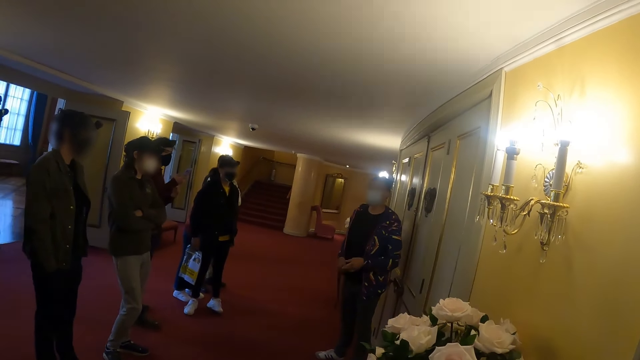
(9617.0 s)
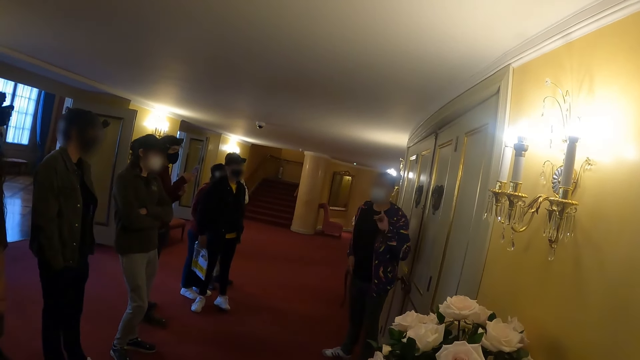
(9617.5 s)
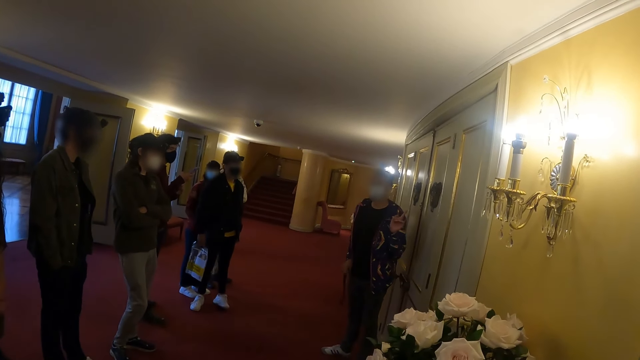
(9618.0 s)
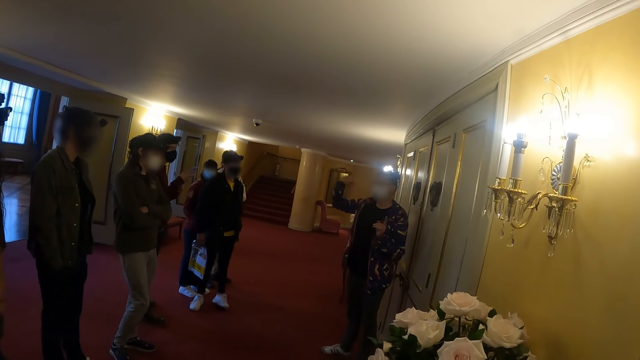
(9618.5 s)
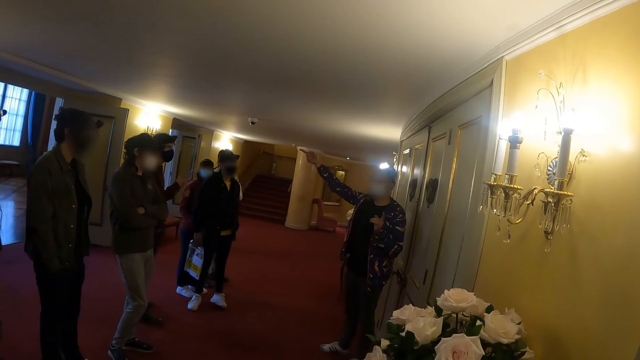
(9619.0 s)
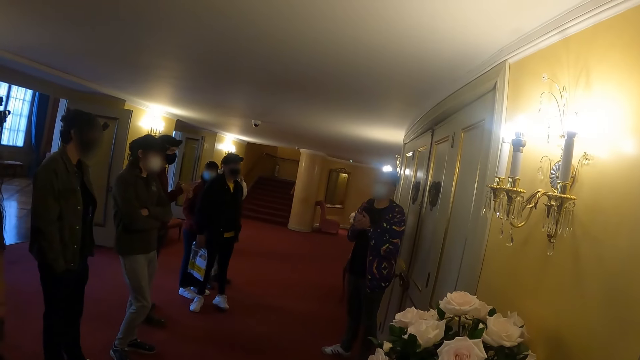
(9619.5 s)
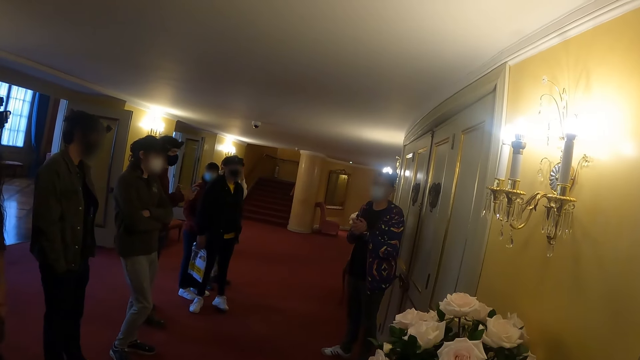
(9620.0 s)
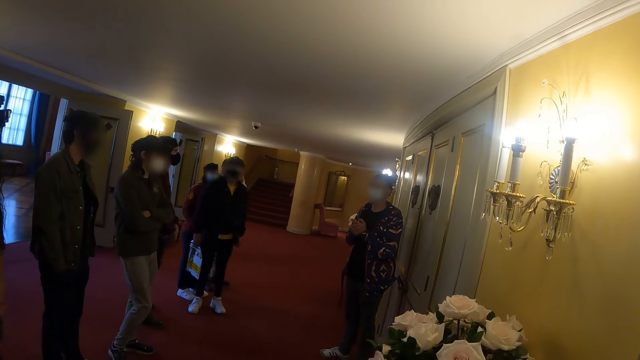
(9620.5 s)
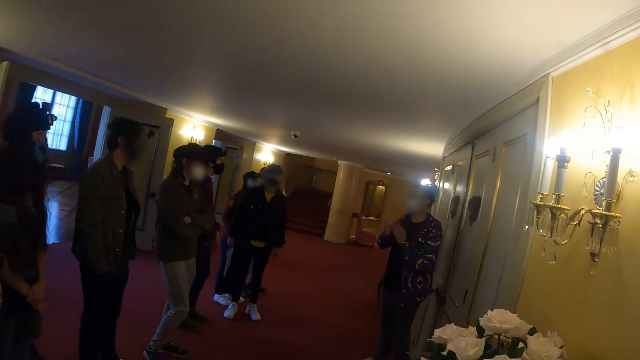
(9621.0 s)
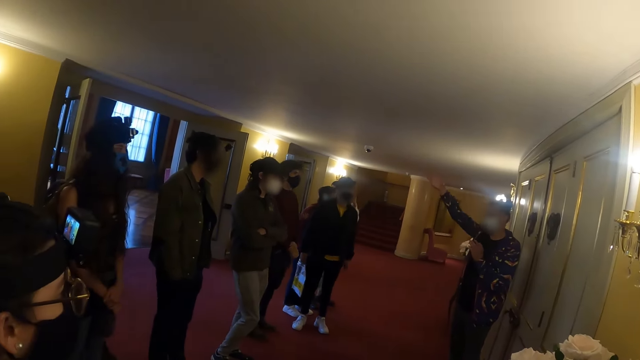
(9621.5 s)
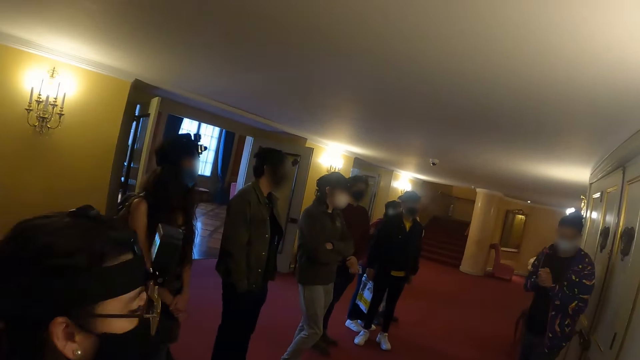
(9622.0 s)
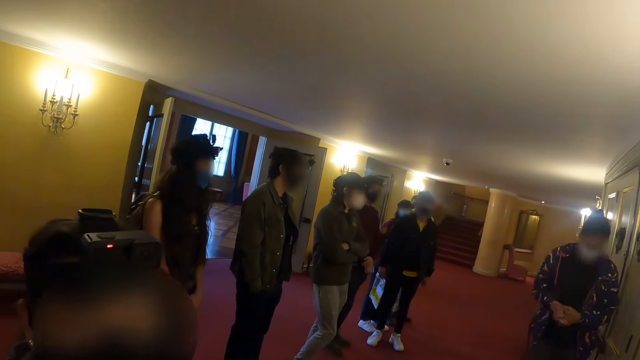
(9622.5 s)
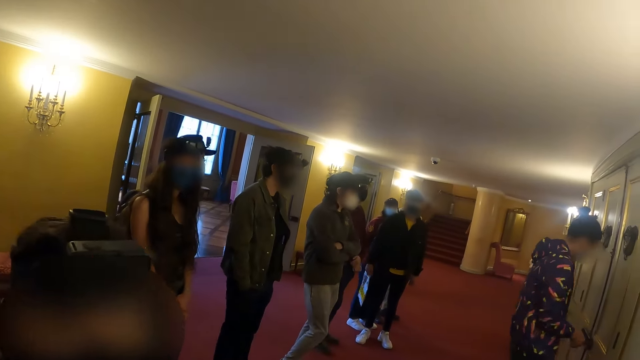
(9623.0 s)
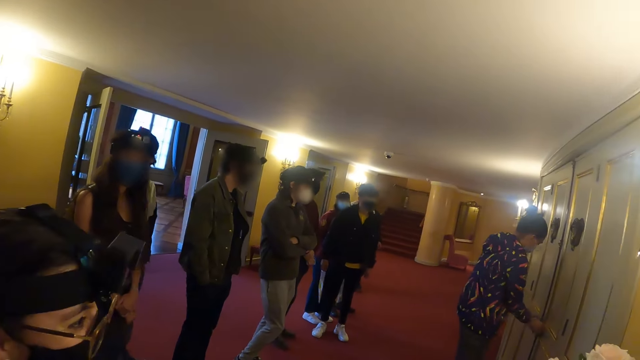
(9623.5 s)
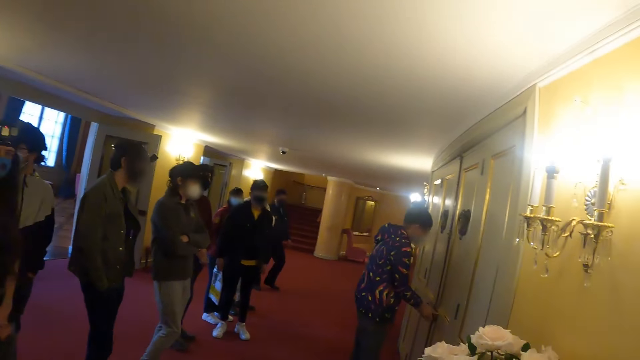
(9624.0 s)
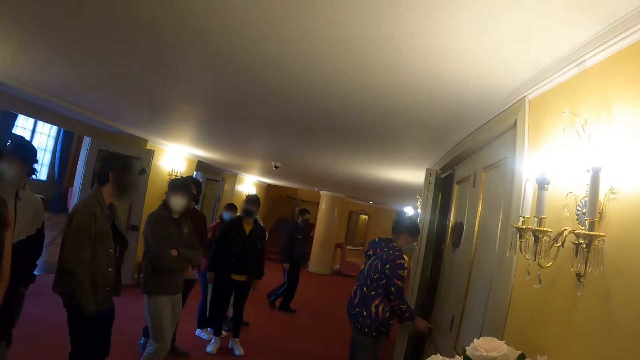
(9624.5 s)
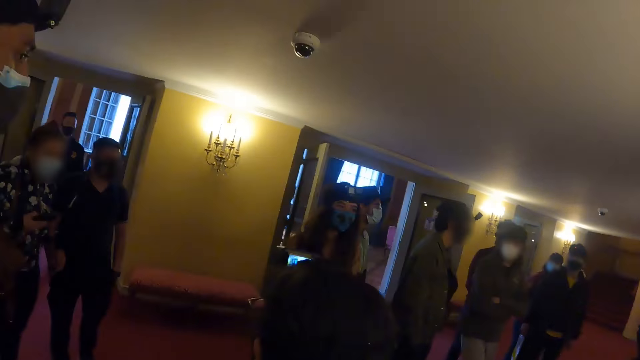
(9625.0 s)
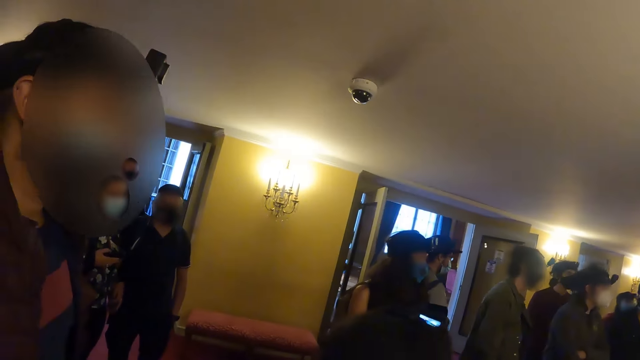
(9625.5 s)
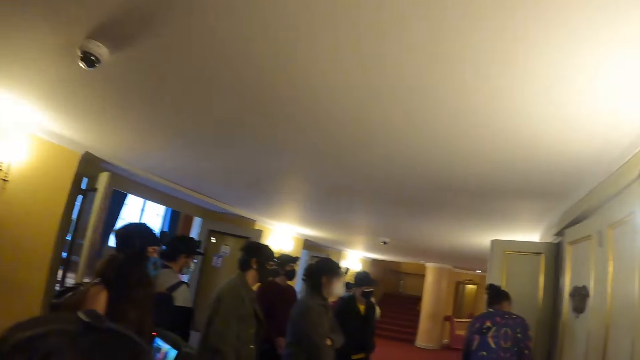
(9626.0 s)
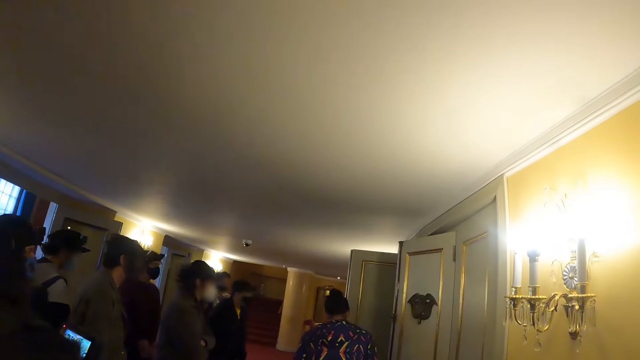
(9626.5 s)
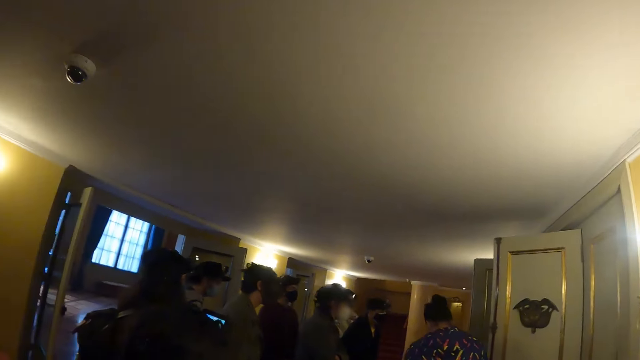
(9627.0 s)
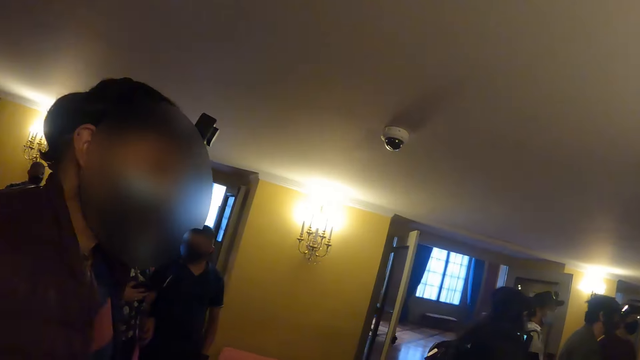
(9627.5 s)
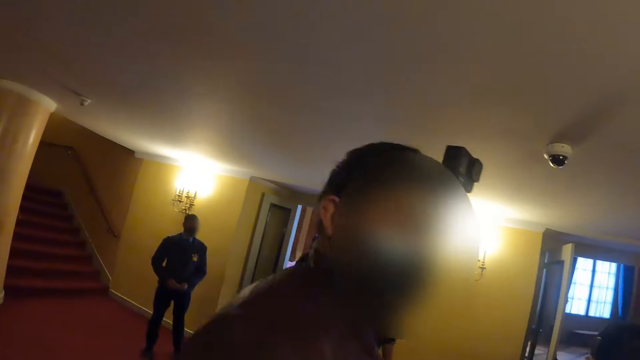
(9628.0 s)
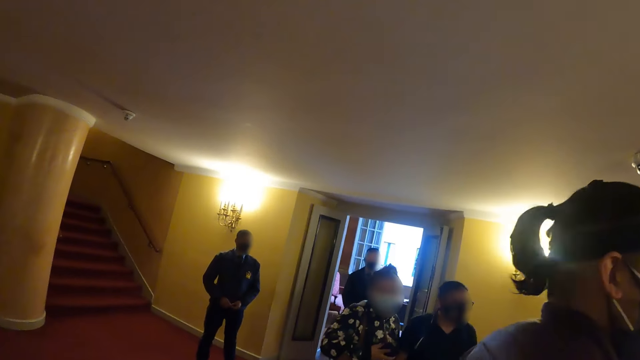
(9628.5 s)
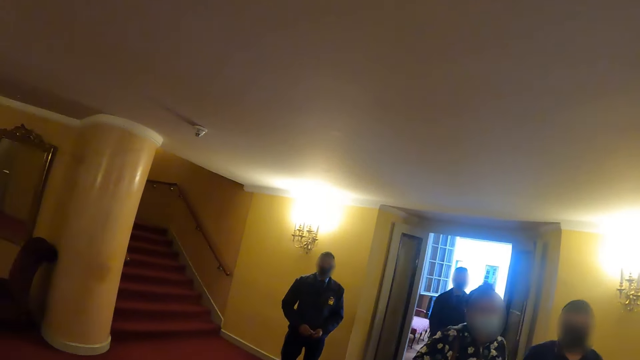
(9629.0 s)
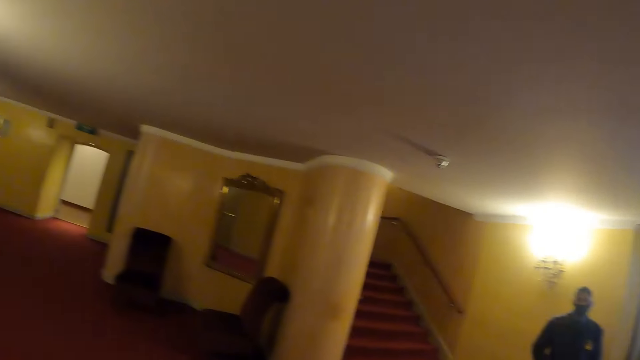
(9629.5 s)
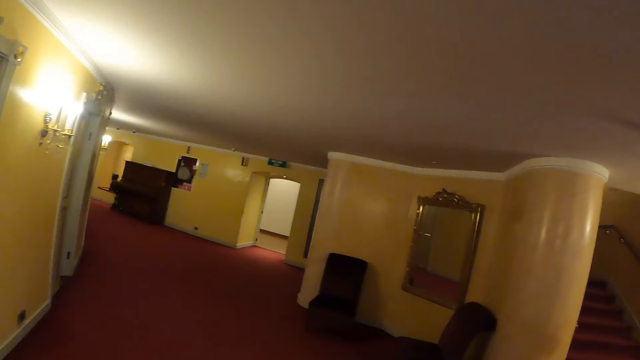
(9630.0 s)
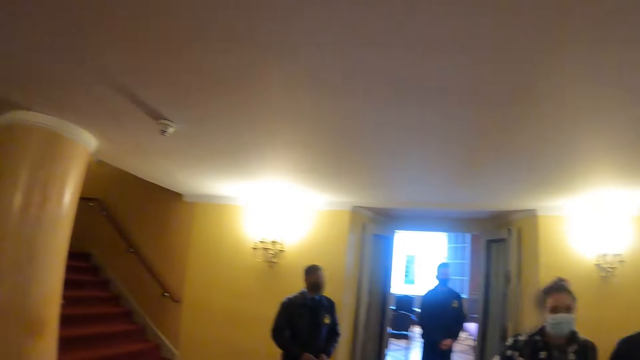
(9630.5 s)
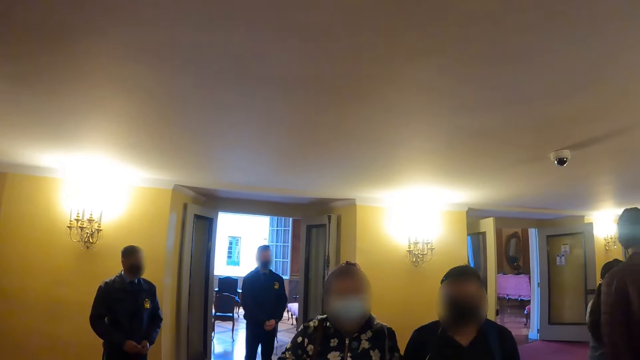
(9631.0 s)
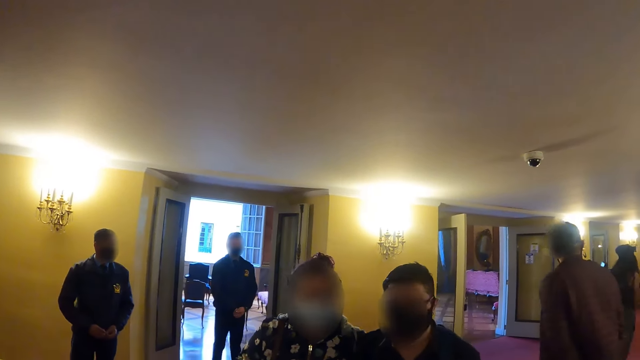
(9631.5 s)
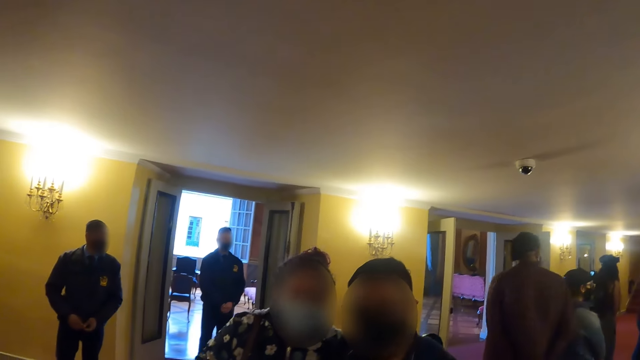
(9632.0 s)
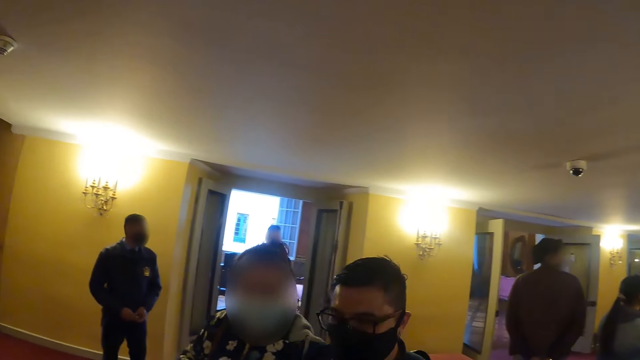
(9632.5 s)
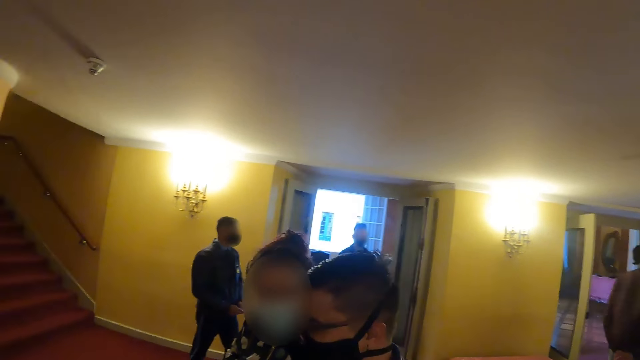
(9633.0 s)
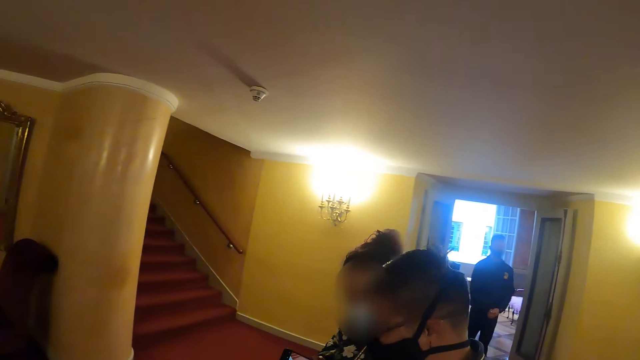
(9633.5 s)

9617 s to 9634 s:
A man moves his right hand. The camera wearer looks around the room. The man opens the door and moves right in the room. The camera wearer looks around the room.
